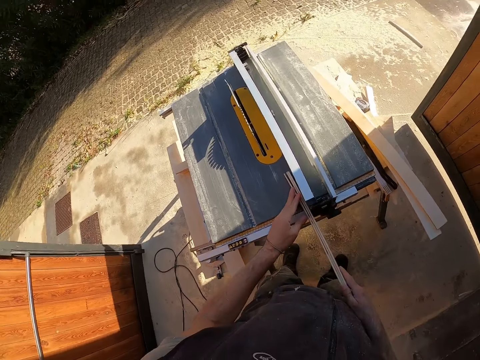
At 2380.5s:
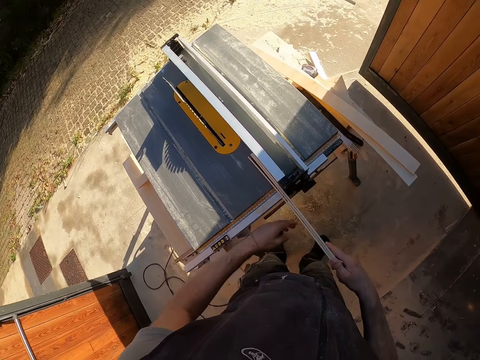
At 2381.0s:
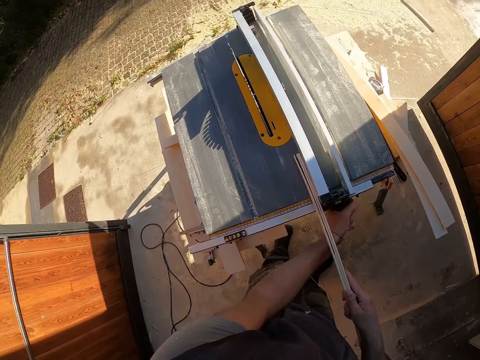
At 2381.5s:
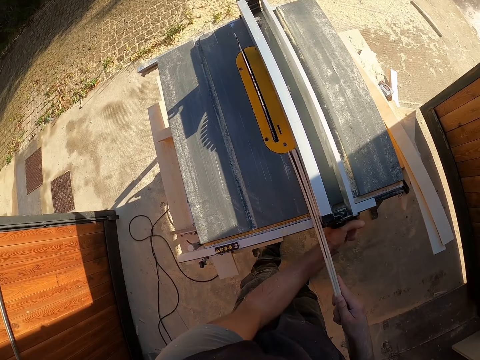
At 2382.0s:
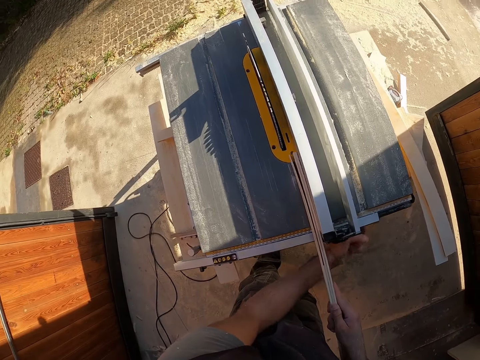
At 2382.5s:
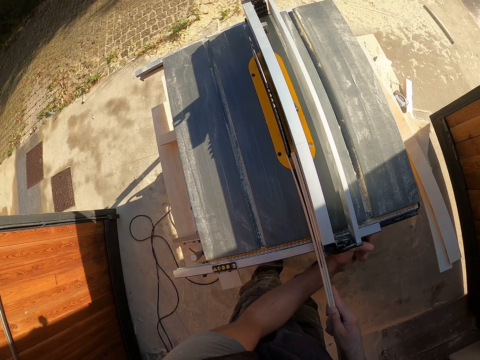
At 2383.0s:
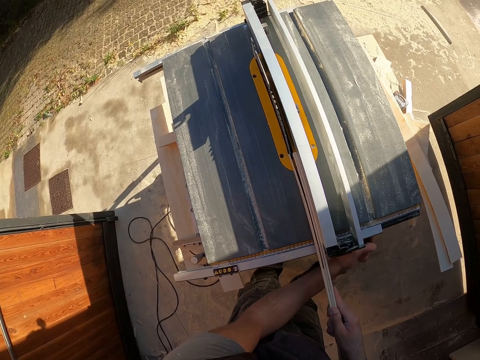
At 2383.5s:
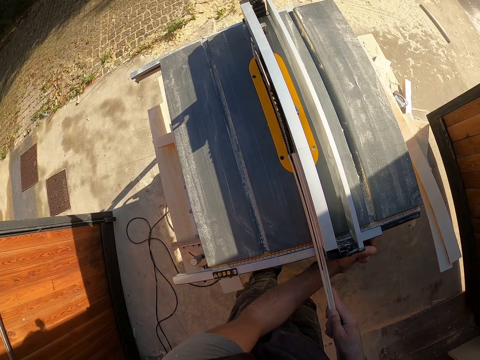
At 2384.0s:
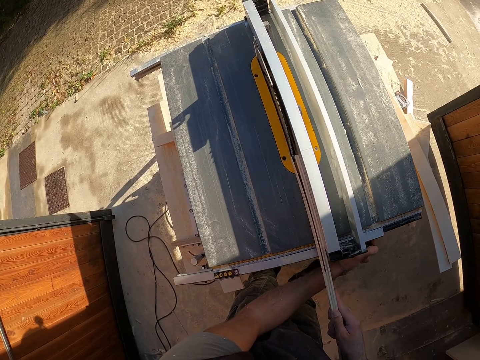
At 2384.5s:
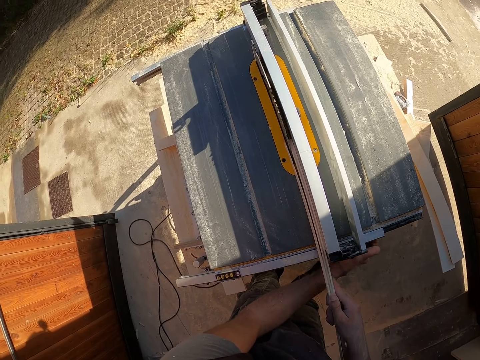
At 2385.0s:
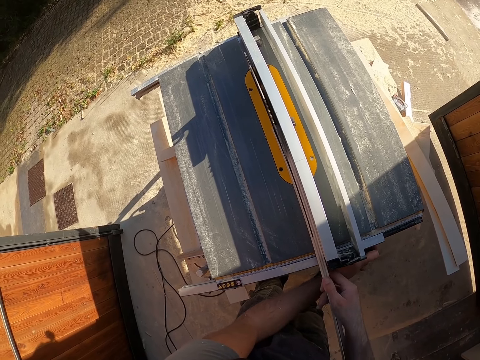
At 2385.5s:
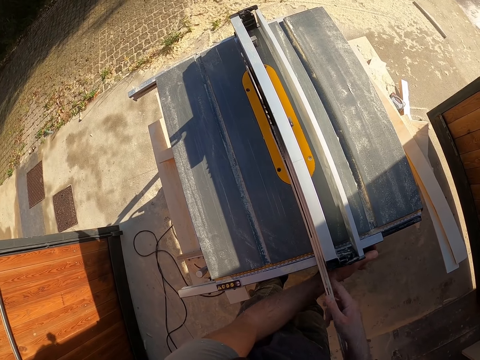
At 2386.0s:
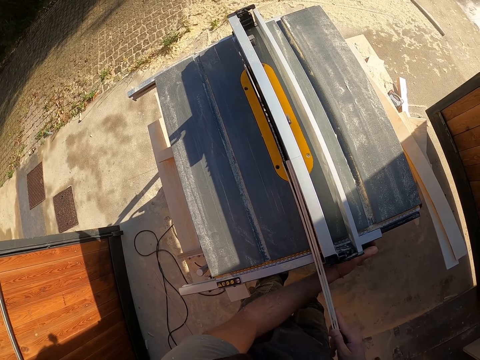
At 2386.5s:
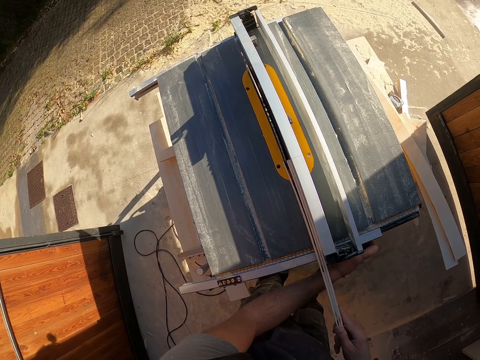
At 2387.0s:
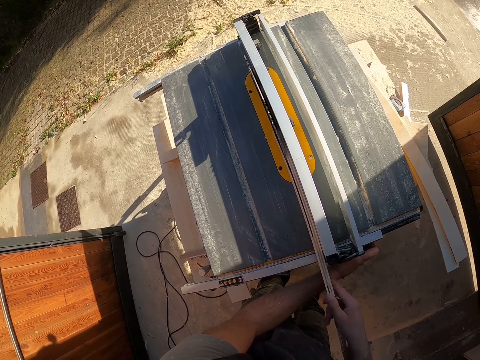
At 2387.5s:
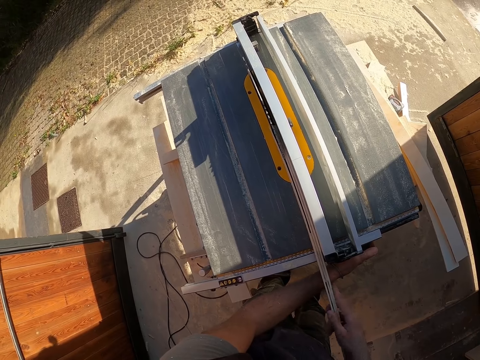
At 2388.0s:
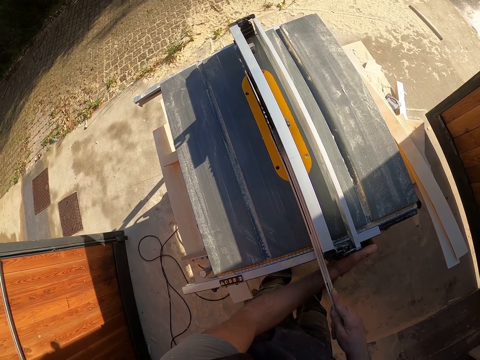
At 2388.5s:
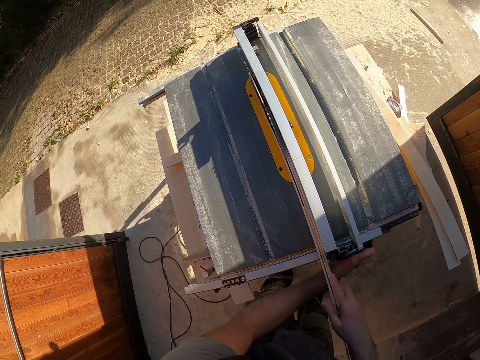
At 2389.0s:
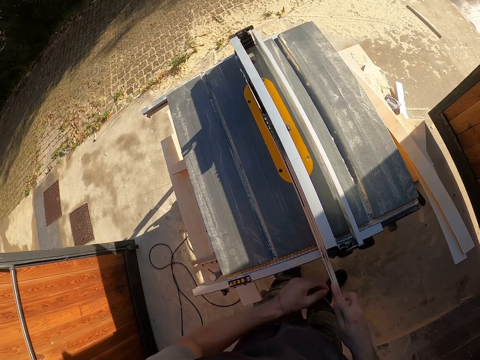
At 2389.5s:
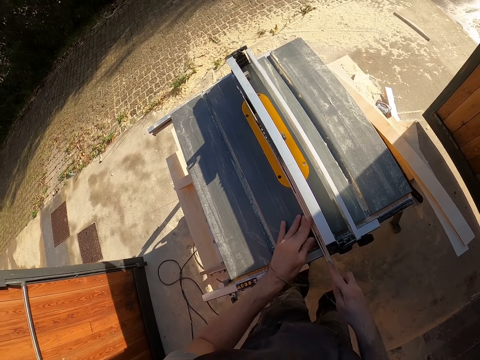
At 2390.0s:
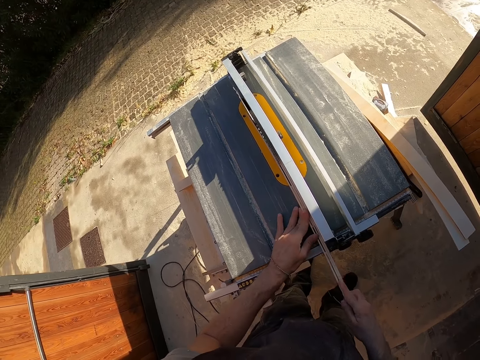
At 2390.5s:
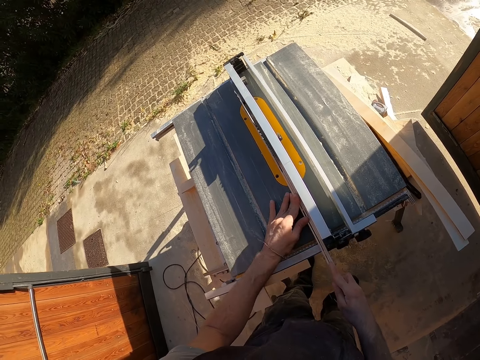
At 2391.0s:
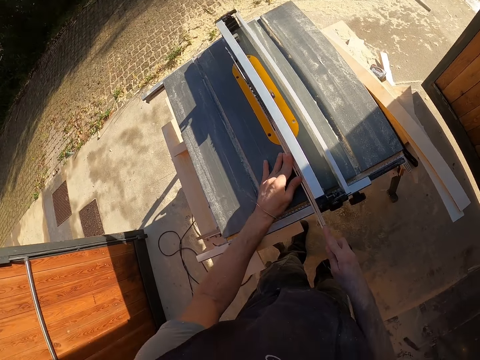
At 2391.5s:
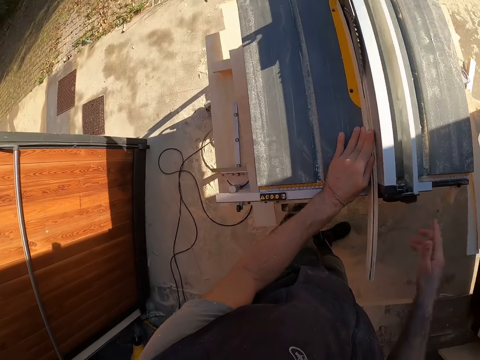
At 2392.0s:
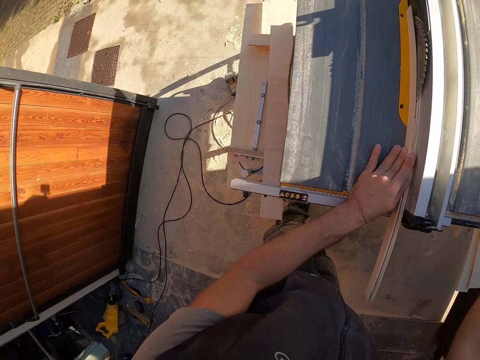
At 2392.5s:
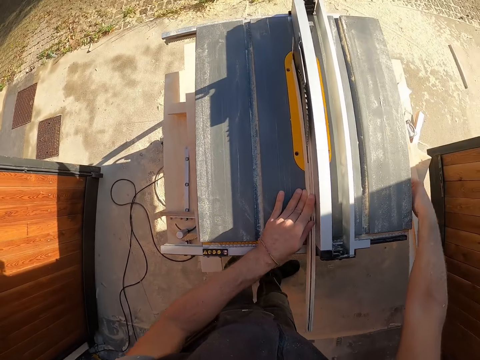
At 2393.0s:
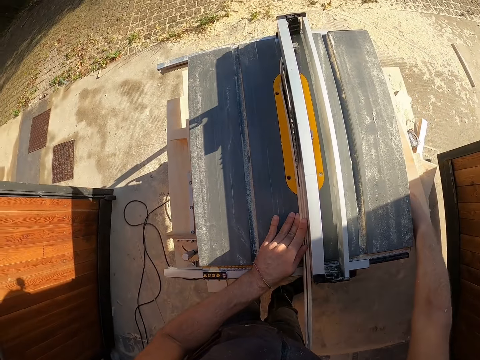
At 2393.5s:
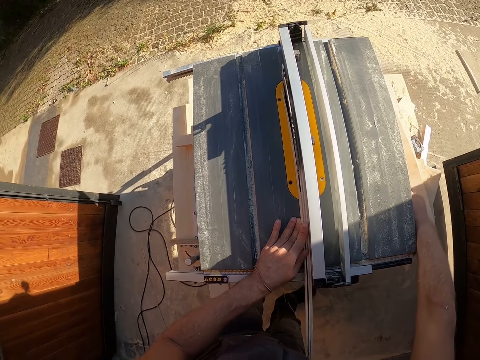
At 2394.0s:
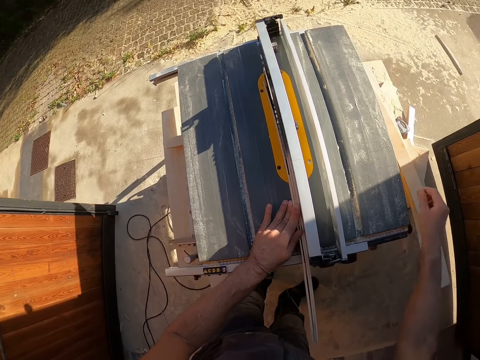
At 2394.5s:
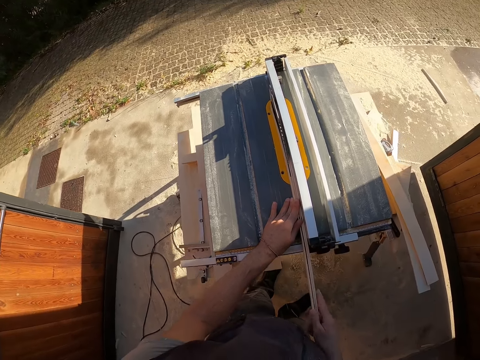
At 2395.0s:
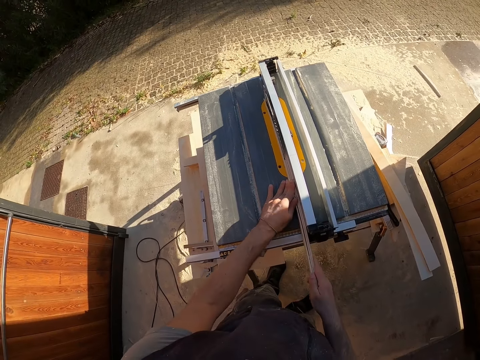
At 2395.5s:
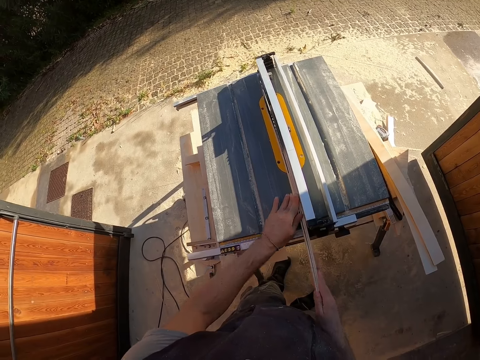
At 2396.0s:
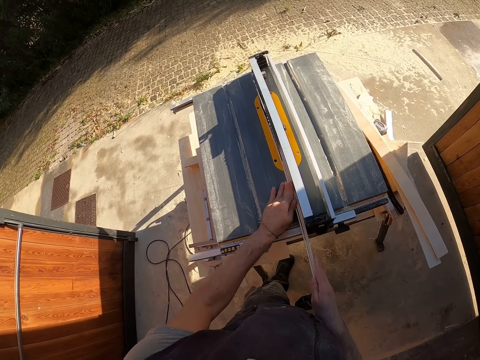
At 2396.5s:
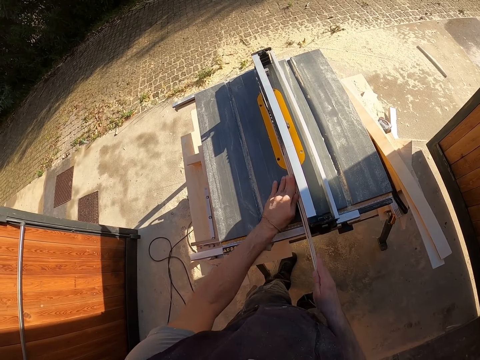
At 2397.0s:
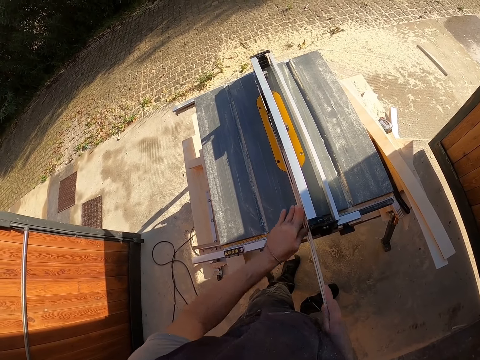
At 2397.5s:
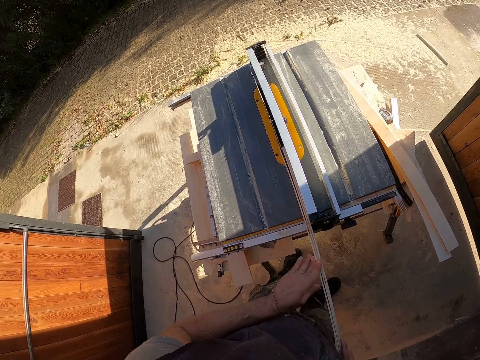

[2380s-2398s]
The camera wearer places the wood on the table saw with both hands. He holds the wood on the table saw with his right hand. He operates the blade height of the table saw. He adjusts the fence with his left hand. He pushes the fence of the table saw. He pushes the wood on the table saw. He moves the left hand. He pushes the wood on the table saw. He holds the wood on the table saw with his left hand. He lifts the right hand. He pushes the wood on the table saw. He moves the right hand. He files the wood on the table saw with both hands. He pushes the wood on the table saw.

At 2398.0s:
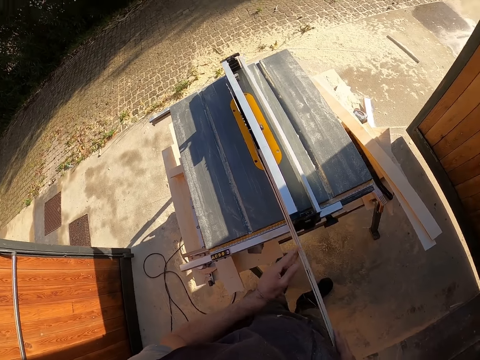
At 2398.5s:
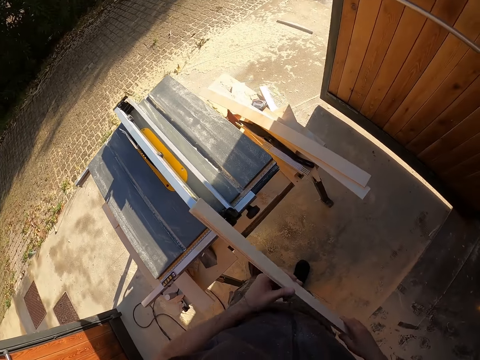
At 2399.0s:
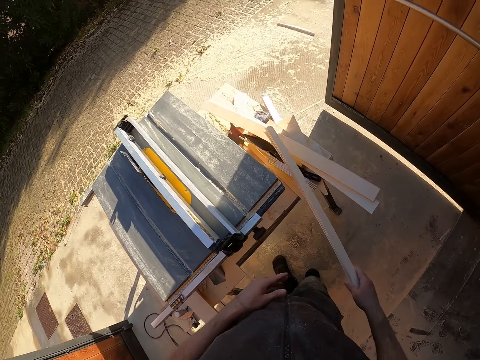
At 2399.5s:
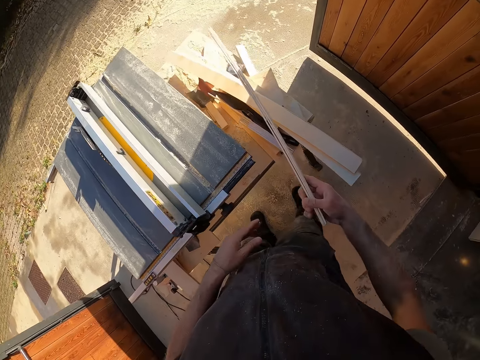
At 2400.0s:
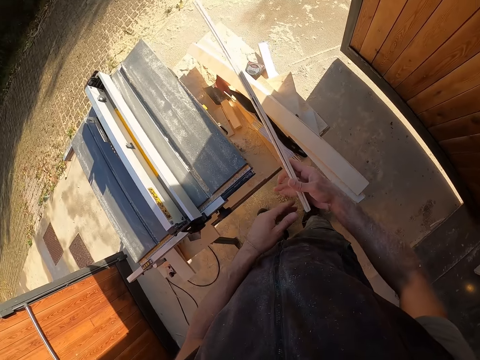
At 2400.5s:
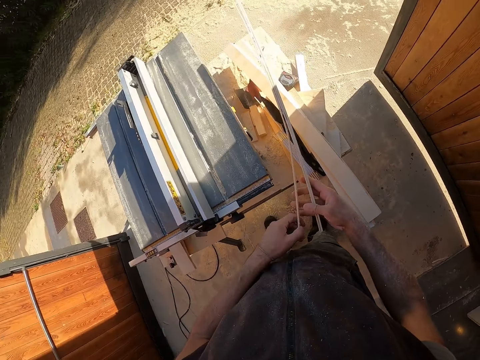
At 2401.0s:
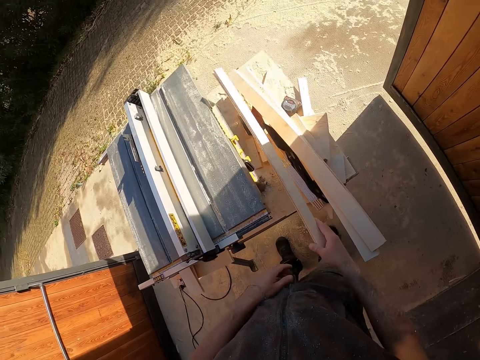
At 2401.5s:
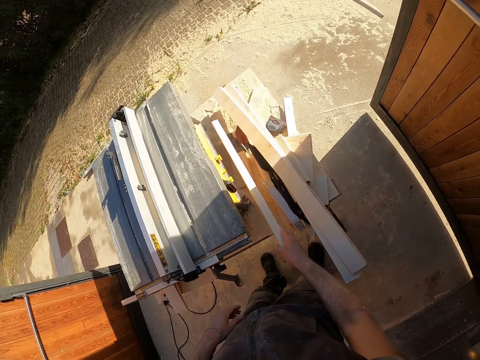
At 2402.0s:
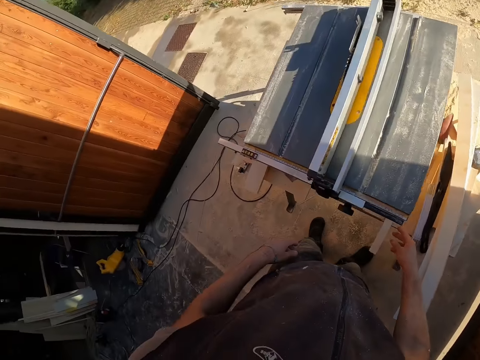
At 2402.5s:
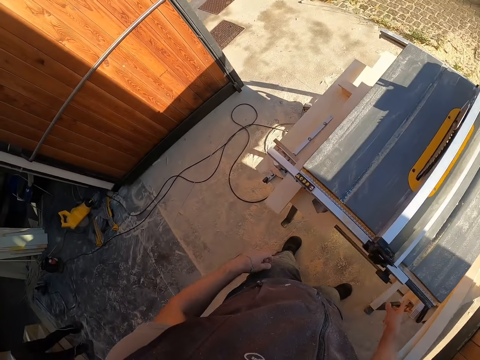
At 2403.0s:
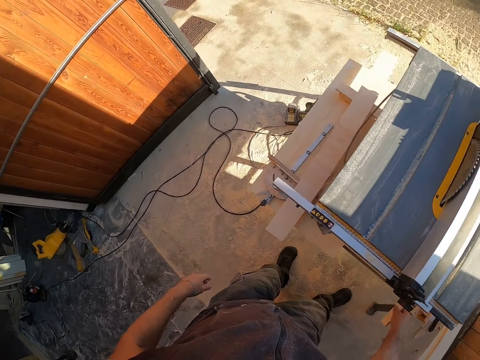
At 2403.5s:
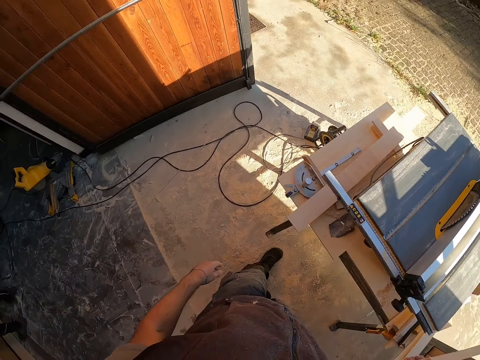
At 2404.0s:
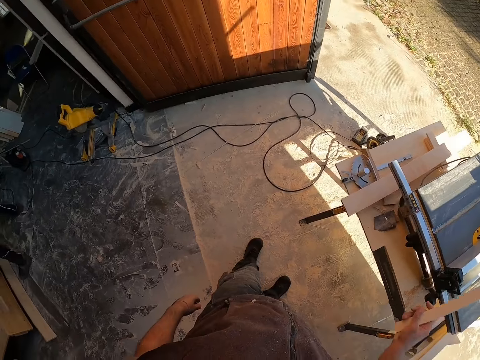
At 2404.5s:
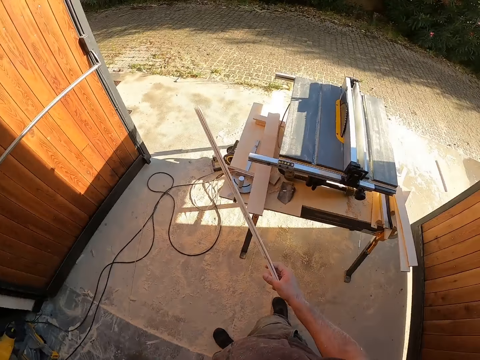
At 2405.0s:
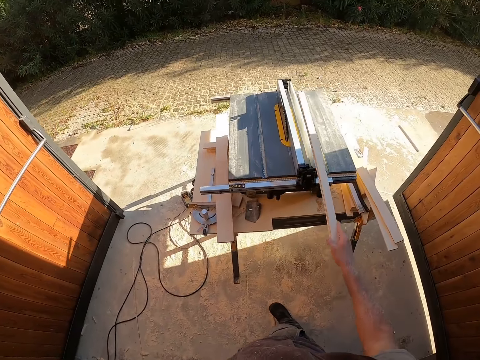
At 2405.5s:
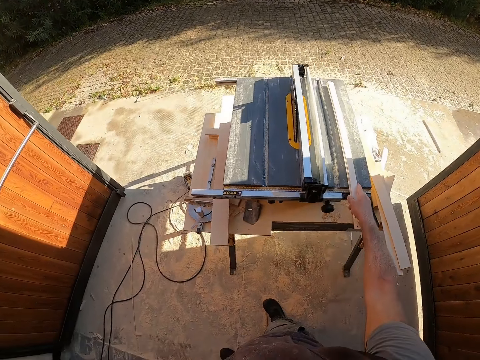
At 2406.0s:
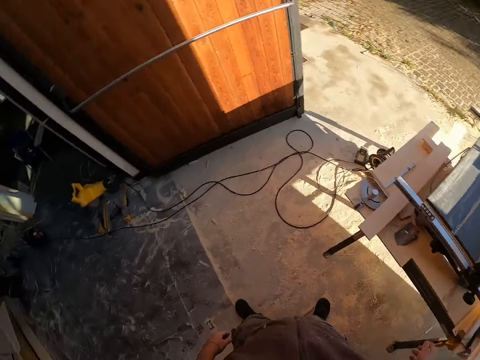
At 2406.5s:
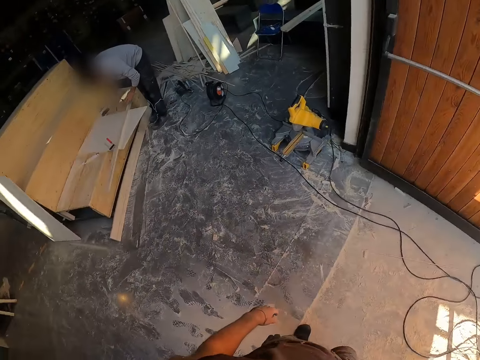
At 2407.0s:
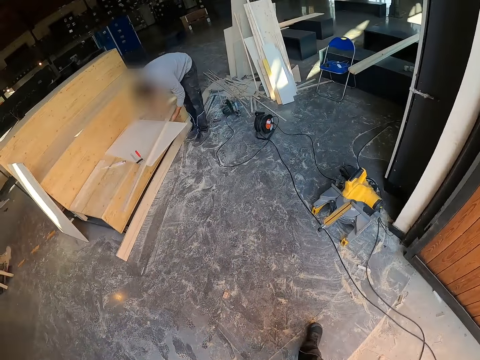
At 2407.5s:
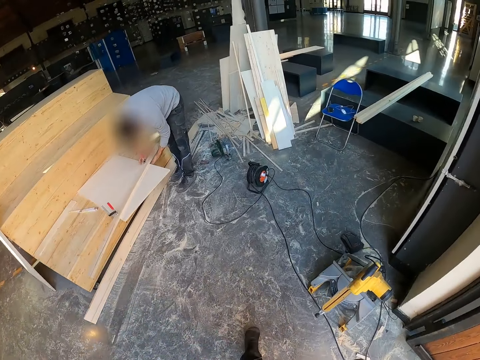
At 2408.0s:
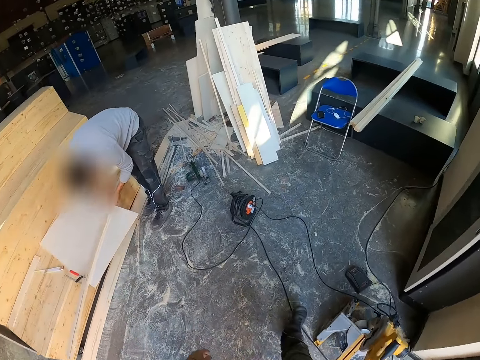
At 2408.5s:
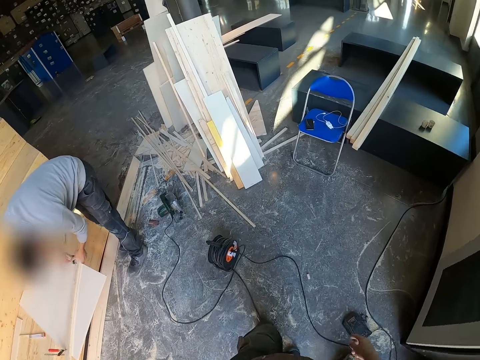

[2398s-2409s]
The camera wearer holds the wood with both hands. He lifts the wood. He holds the wood with his right hand. He moves the wood. He makes a step. He touches the wood with his left hand. He looks at the wood. He drops the wood on the table saw with his right hand. He makes a step. He picks up the wood from the table saw with his right hand. He looks around. He holds the wood with his right hand. He lifts the wood. He drops the wood on the table saw with his right hand. He walks around.
